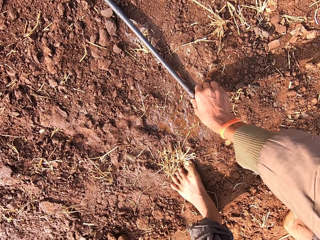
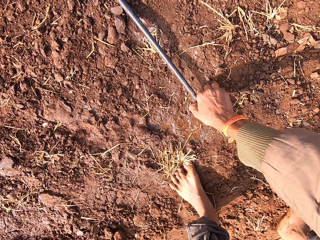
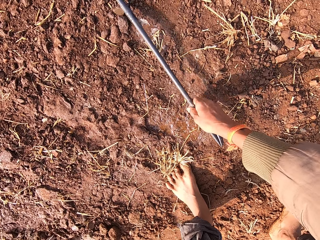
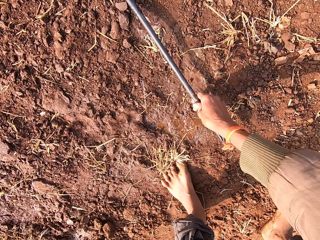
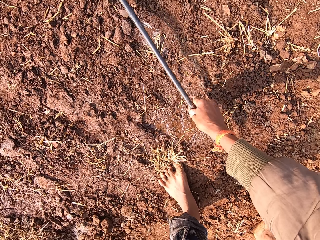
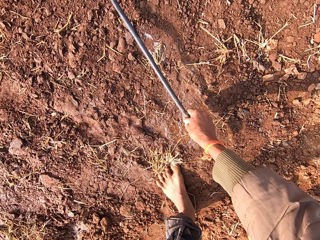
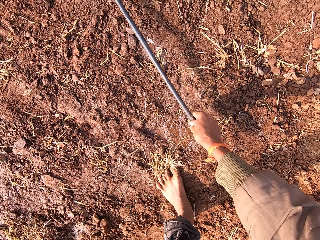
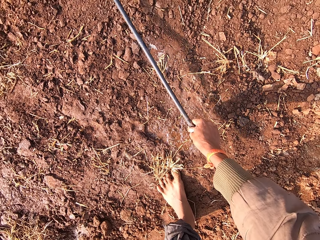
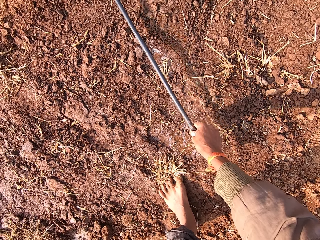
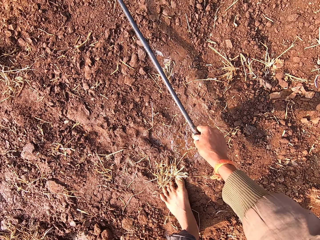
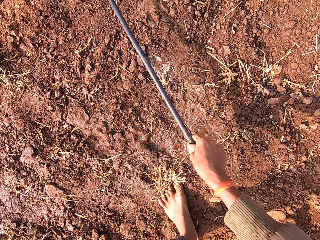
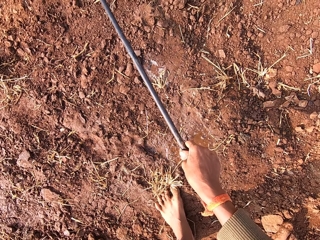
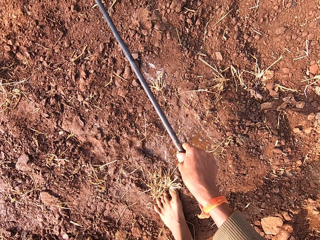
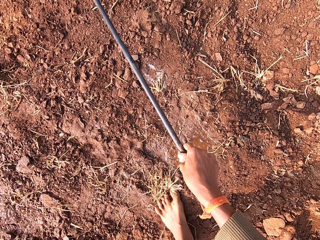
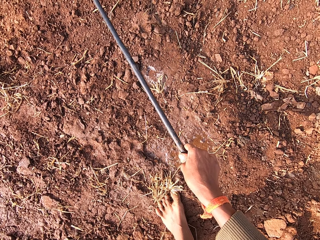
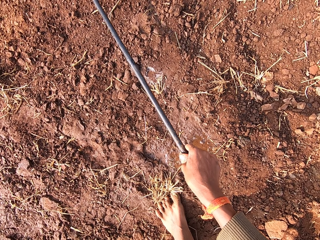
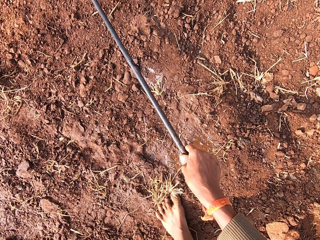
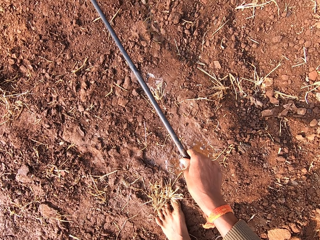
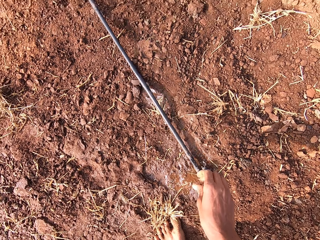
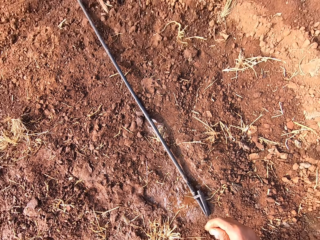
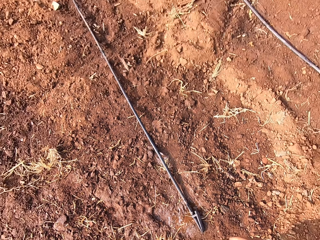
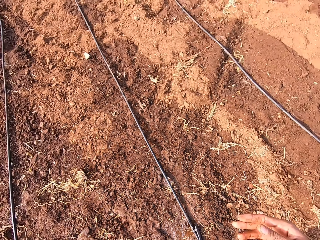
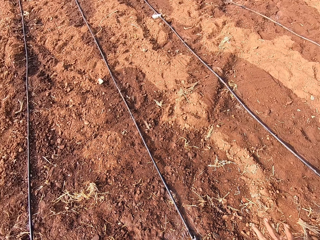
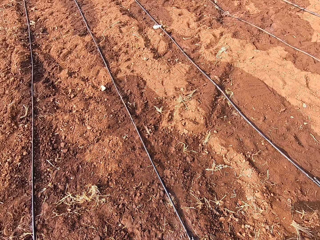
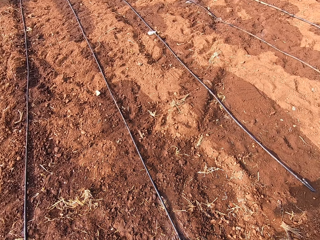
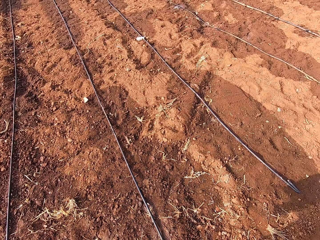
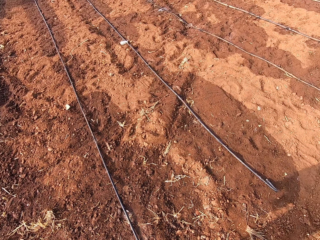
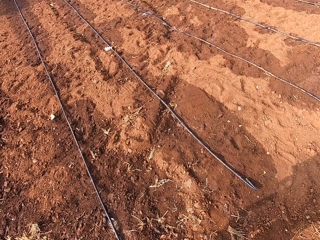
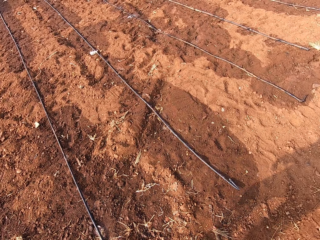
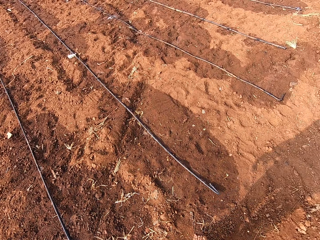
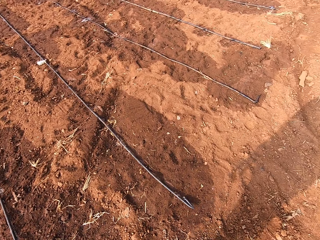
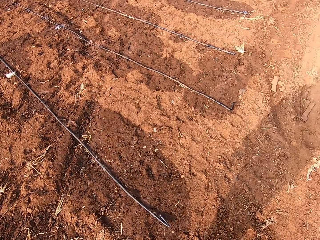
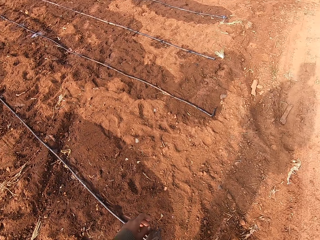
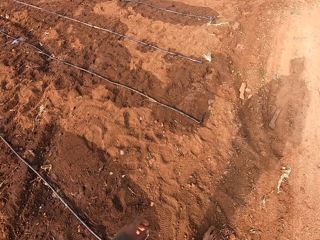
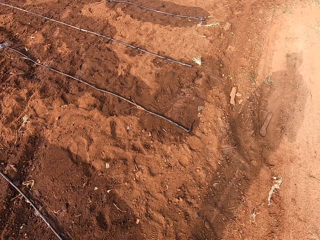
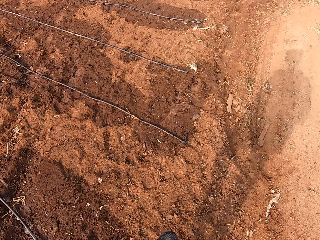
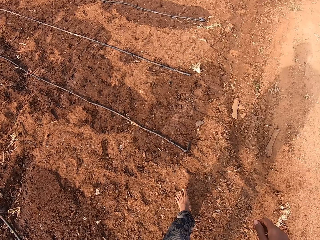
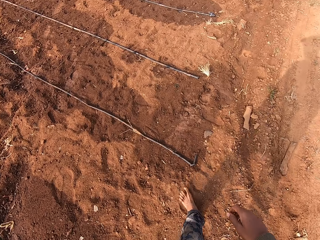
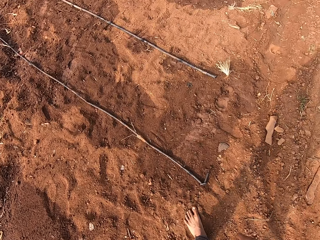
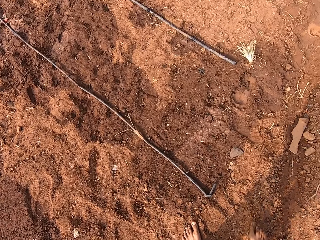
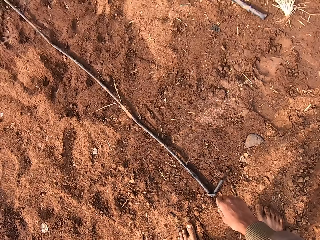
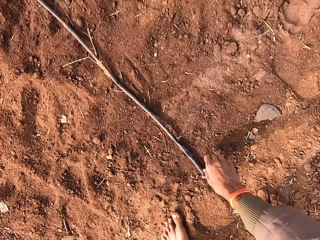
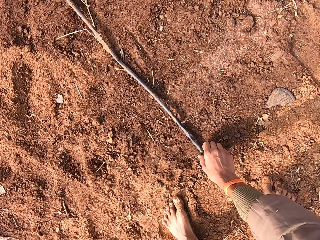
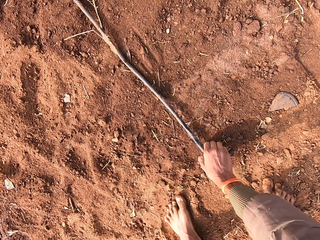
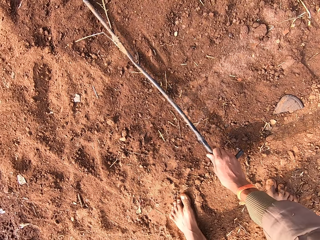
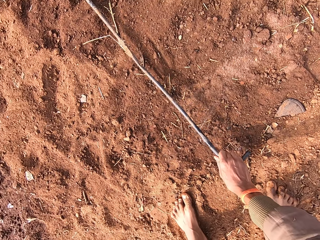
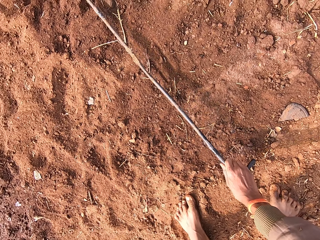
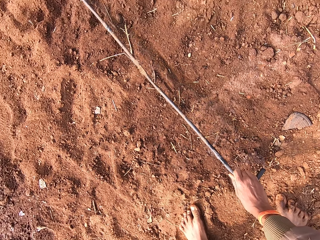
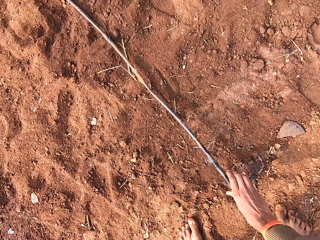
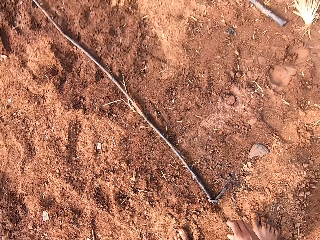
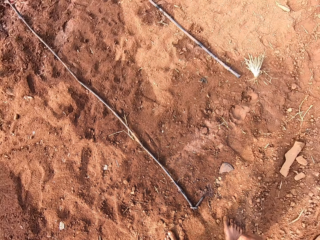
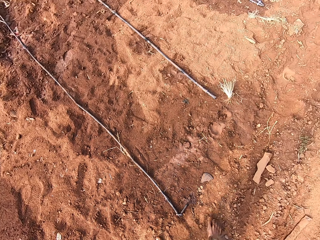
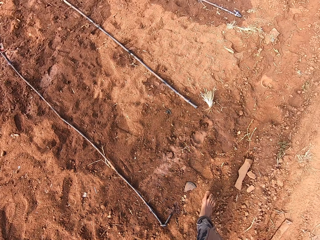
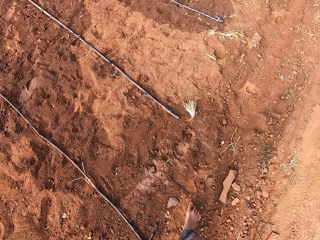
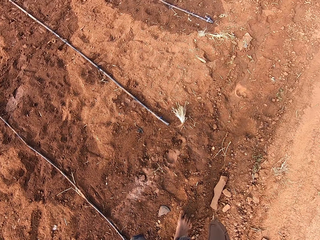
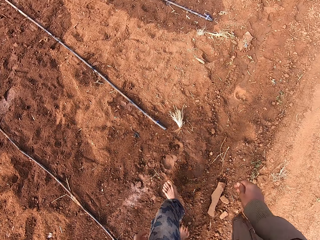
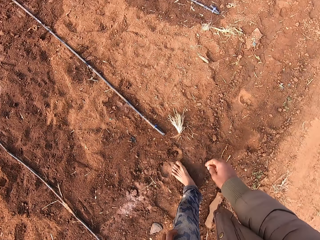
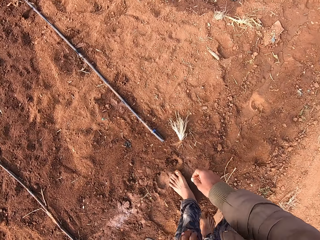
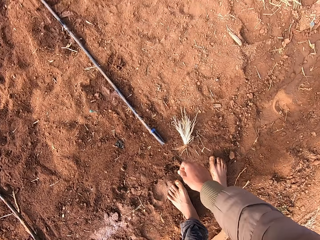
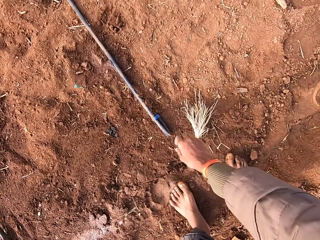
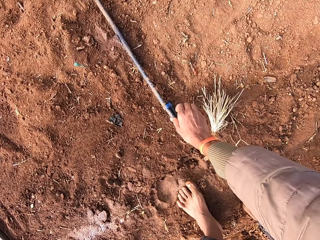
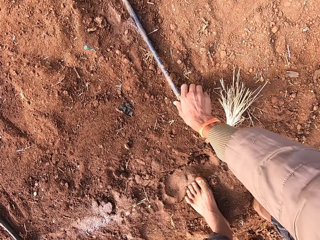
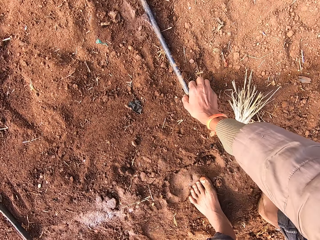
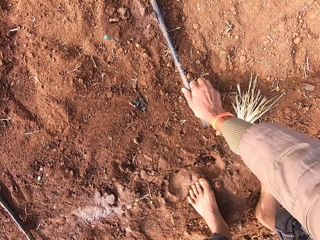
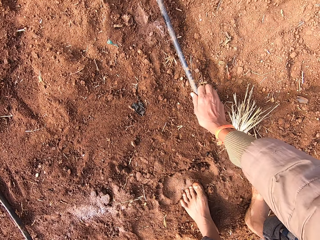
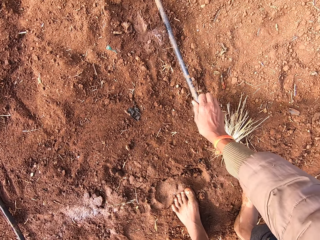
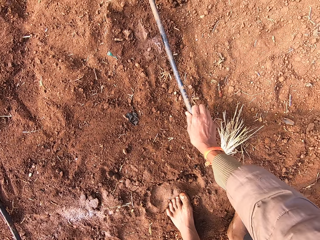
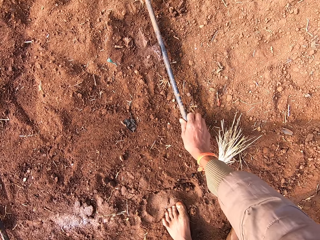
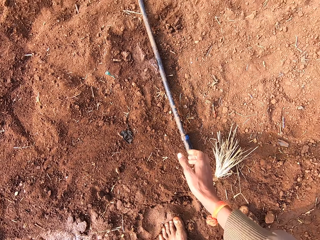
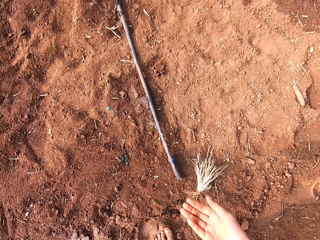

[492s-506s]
The camera wearer lifts a pipe across the field with his right hand. He walks in the field. He lifts the pipe across the field with his right hand. He walks in the field. He lifts the pipe across the field with his right hand.

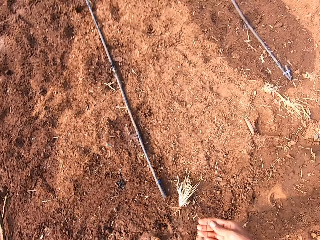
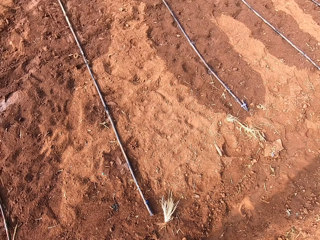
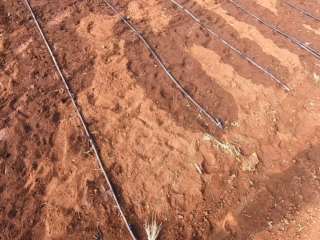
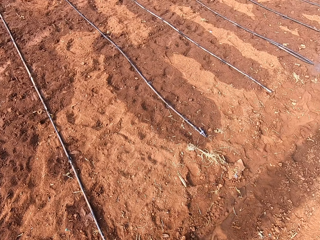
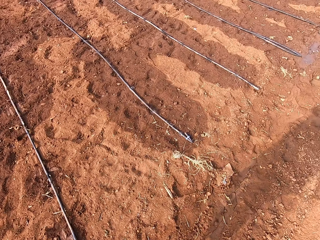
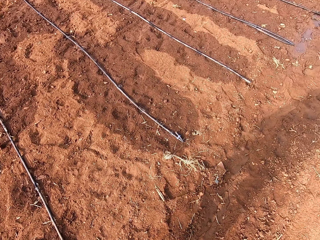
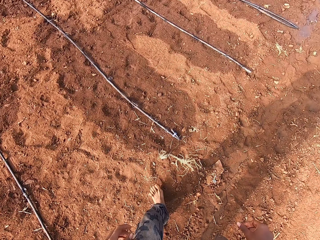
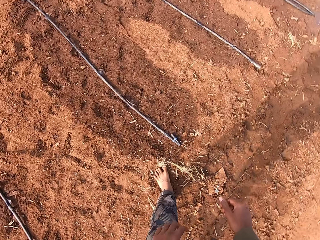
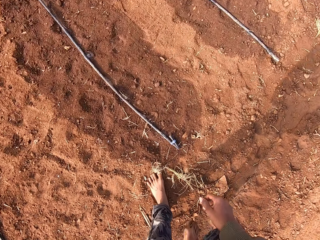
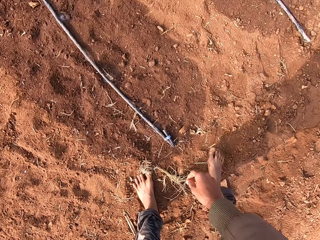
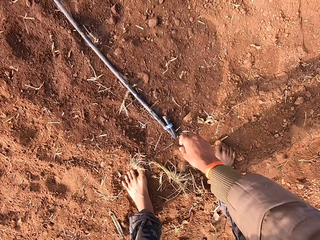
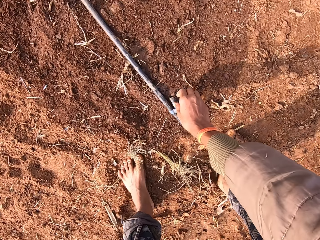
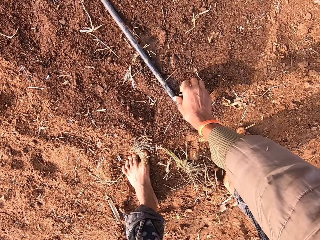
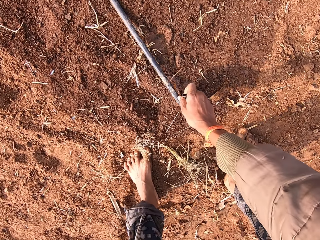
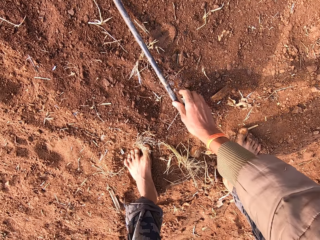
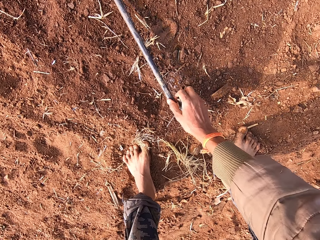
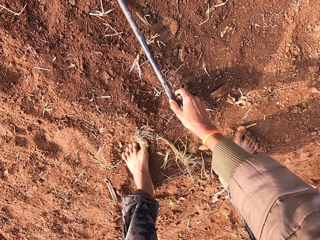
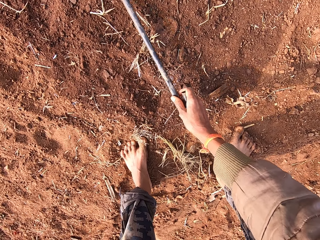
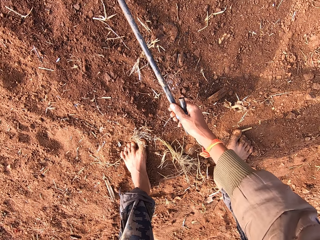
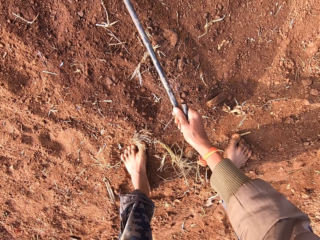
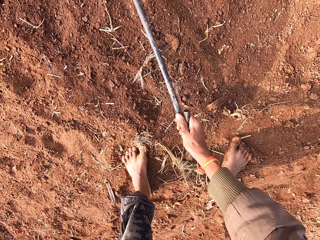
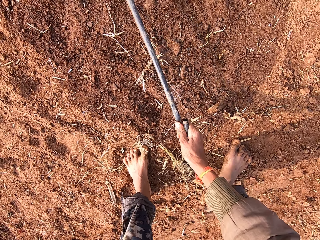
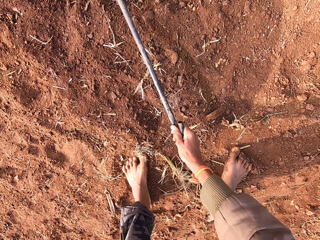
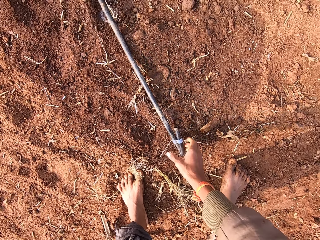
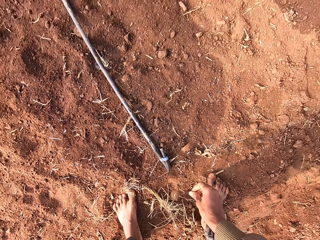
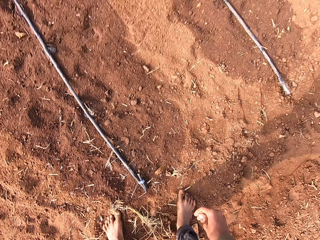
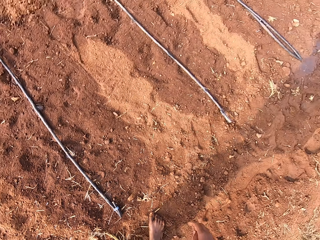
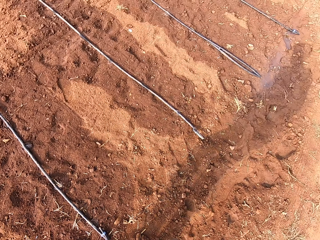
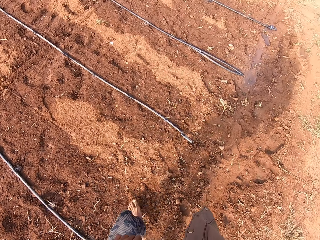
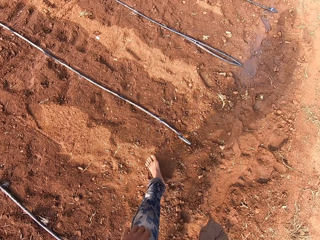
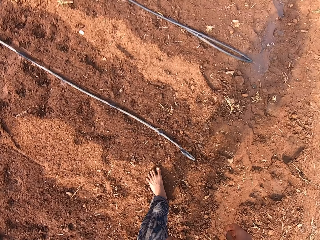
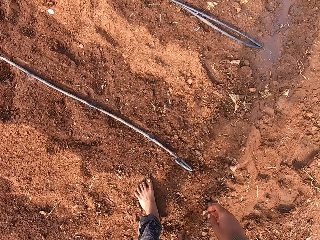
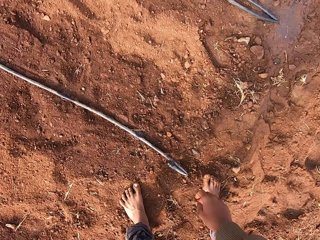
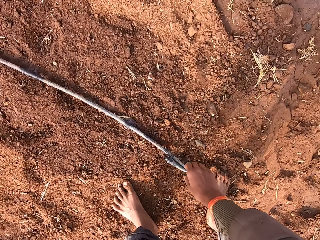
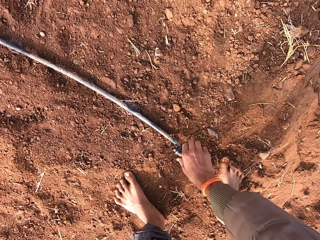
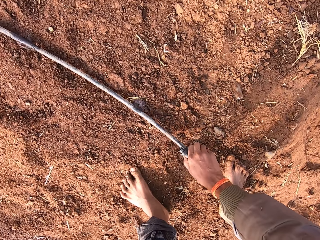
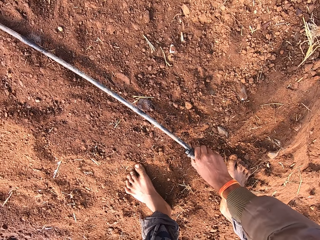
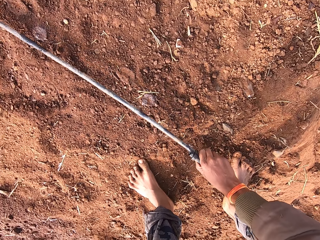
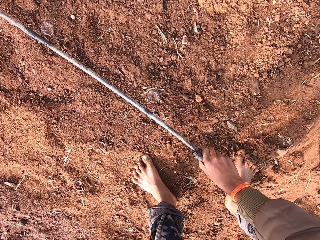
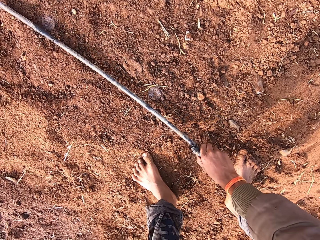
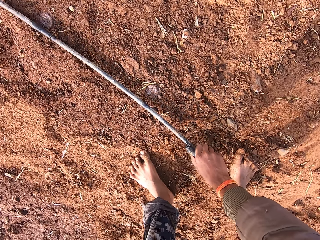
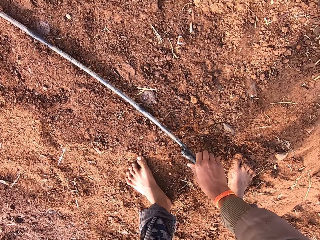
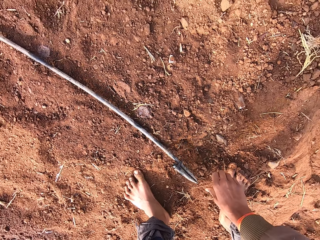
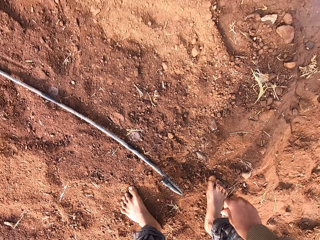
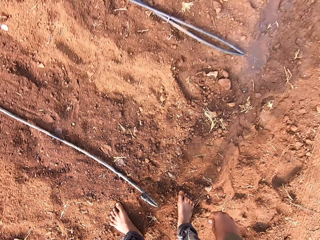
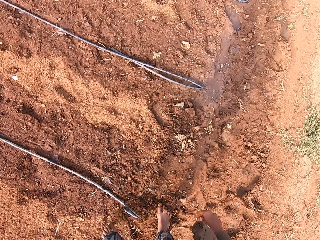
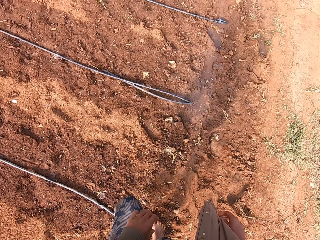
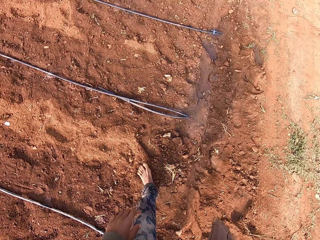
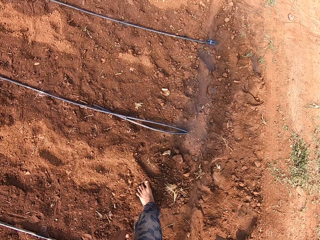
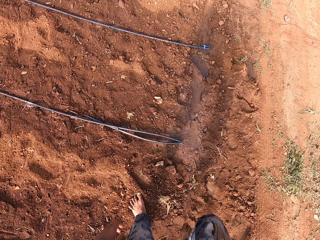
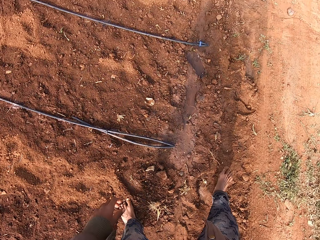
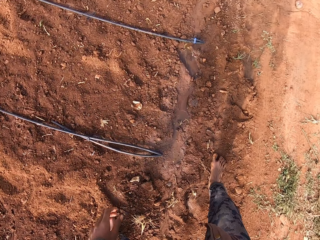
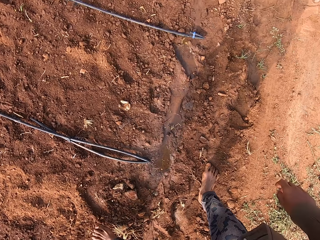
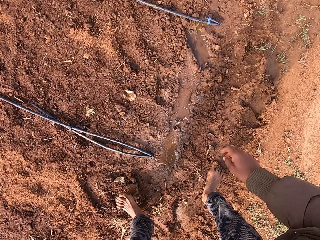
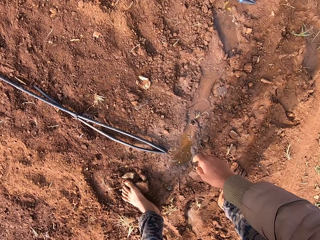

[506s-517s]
The camera wearer walks in the field. He lifts a pipe across the field with his right hand. He walks in the field. He lifts the pipe across the field with his right hand. He walks in the field.
